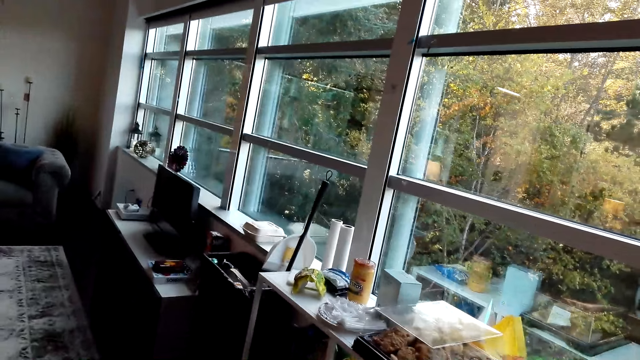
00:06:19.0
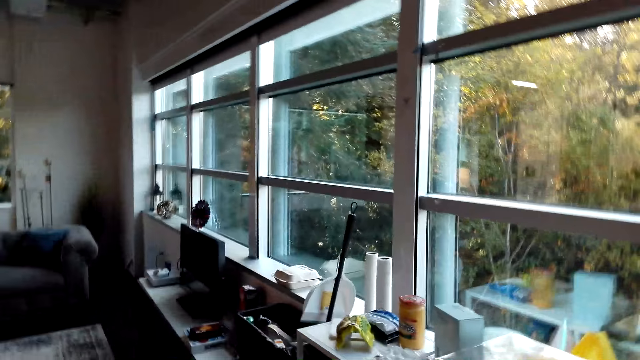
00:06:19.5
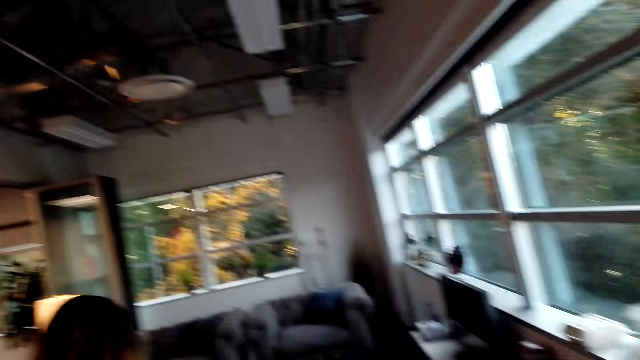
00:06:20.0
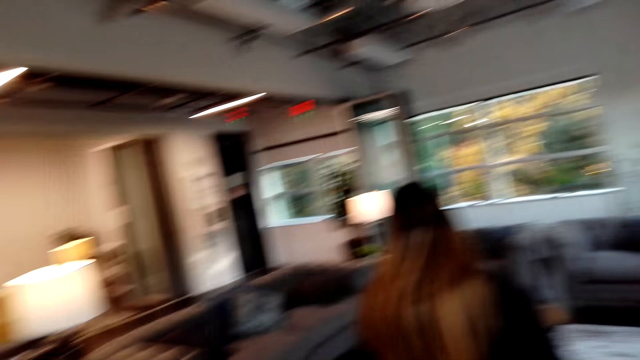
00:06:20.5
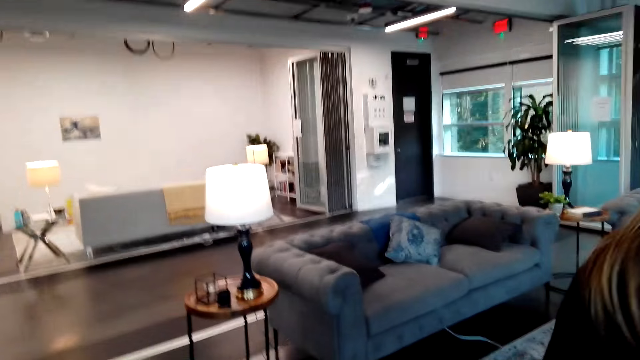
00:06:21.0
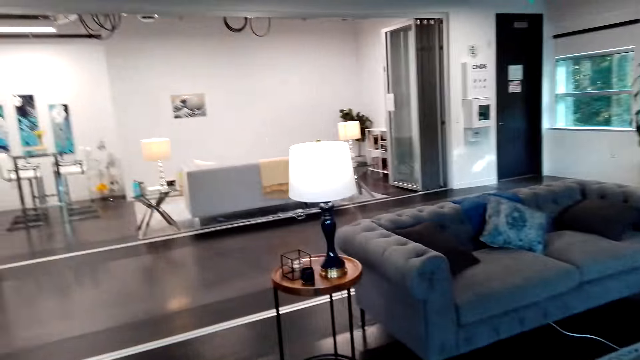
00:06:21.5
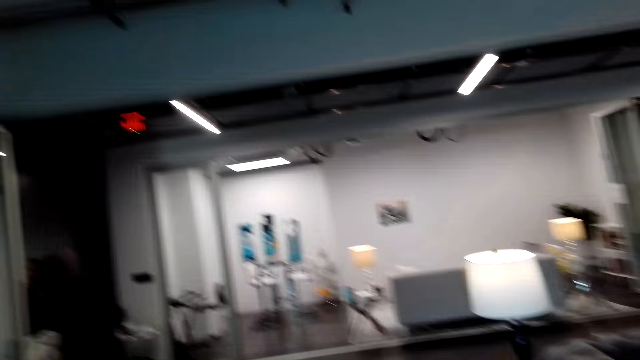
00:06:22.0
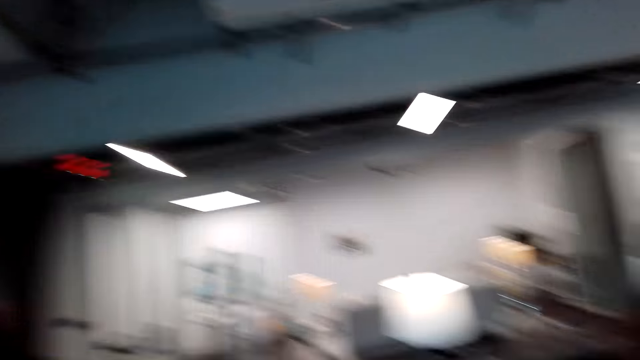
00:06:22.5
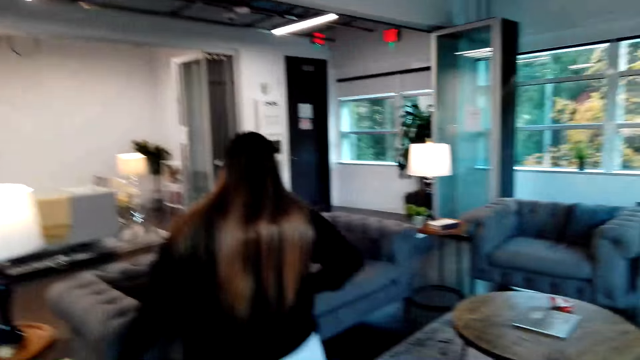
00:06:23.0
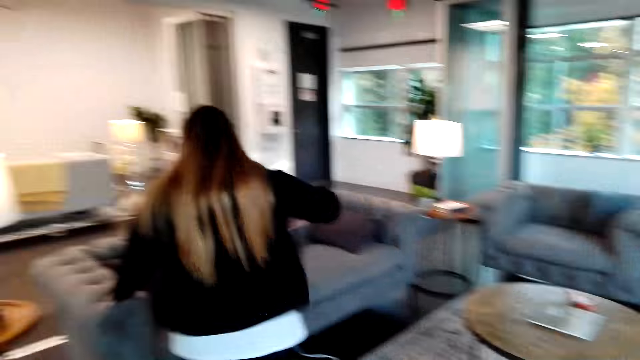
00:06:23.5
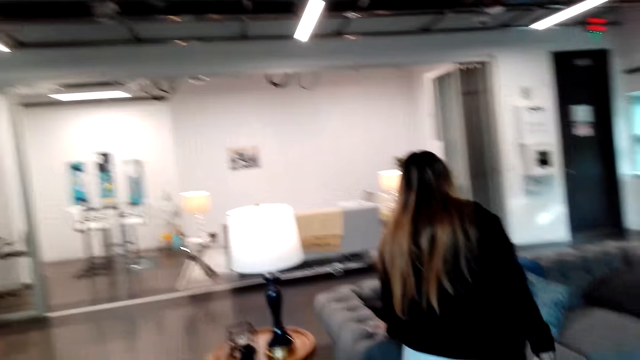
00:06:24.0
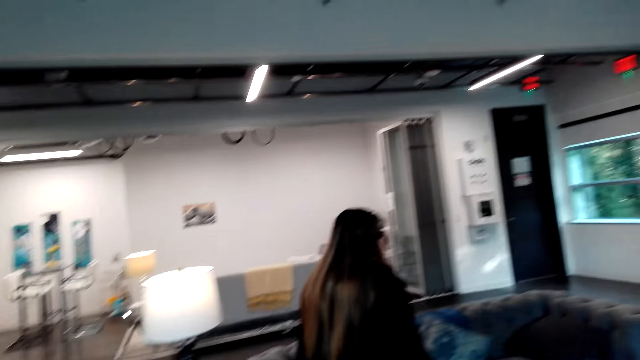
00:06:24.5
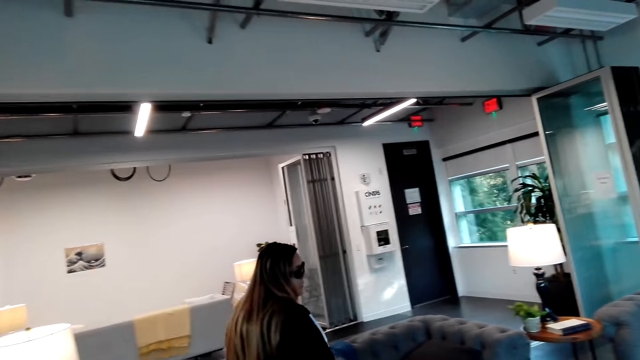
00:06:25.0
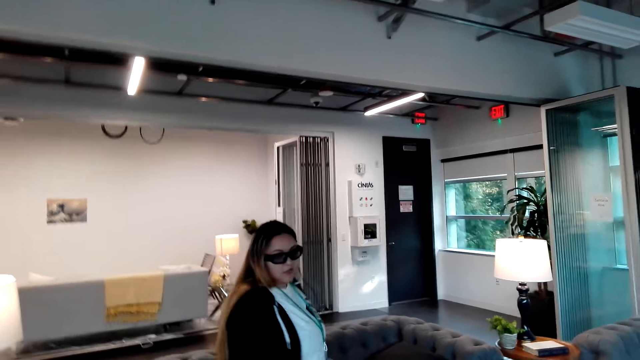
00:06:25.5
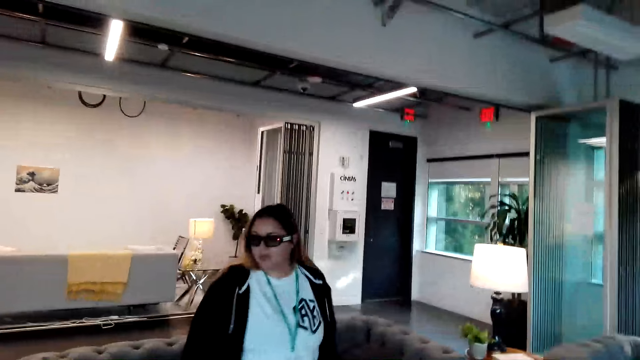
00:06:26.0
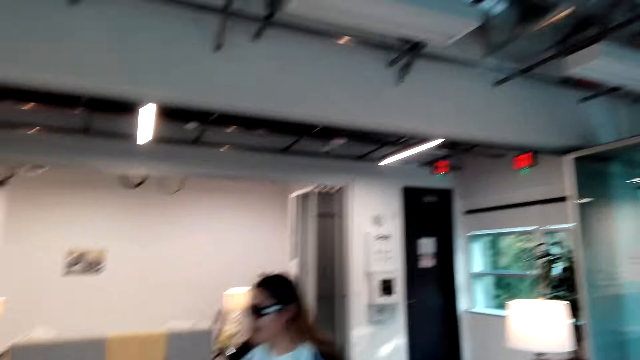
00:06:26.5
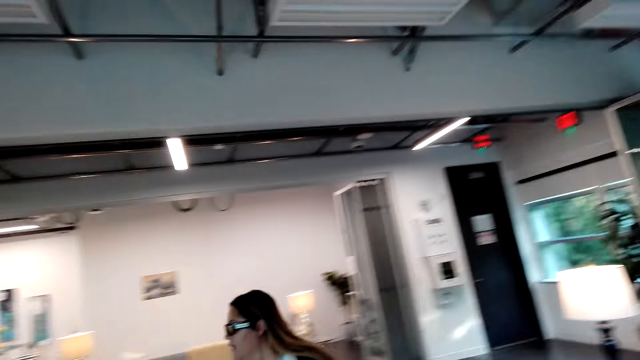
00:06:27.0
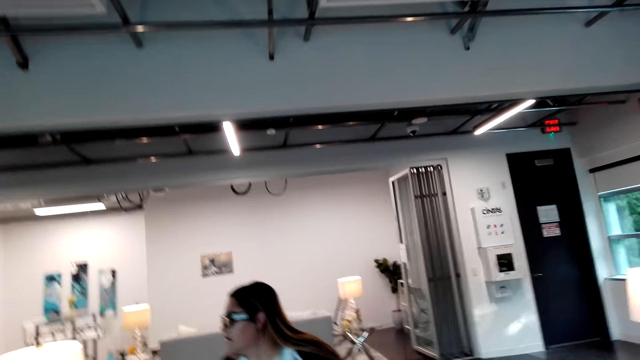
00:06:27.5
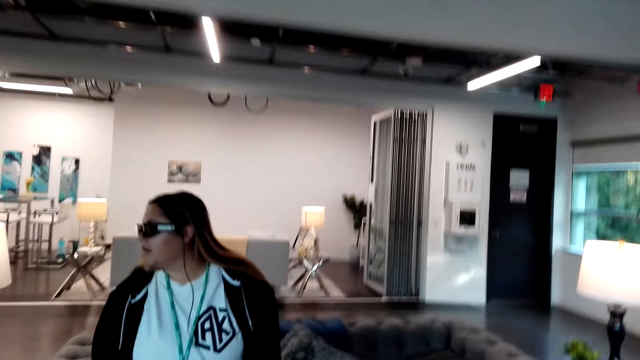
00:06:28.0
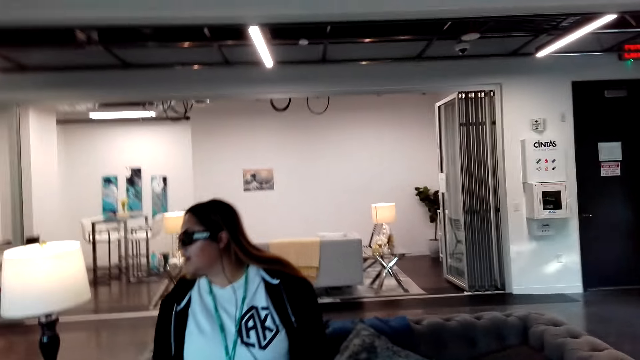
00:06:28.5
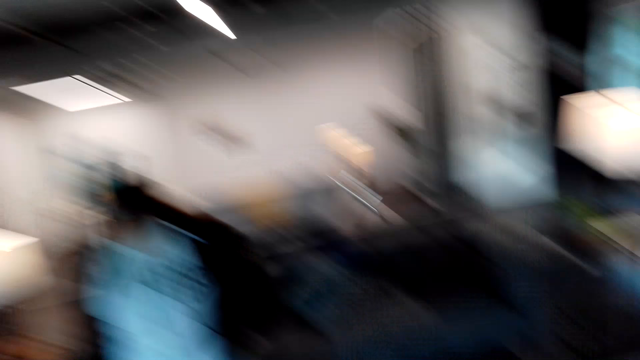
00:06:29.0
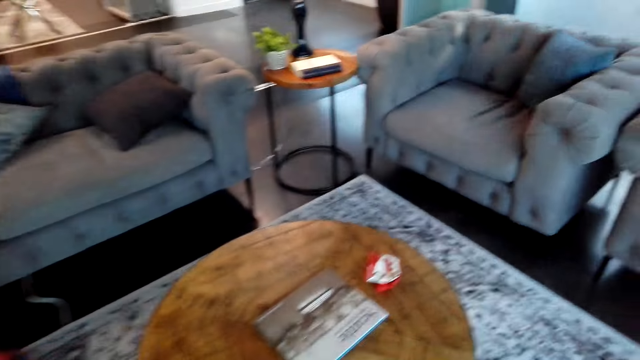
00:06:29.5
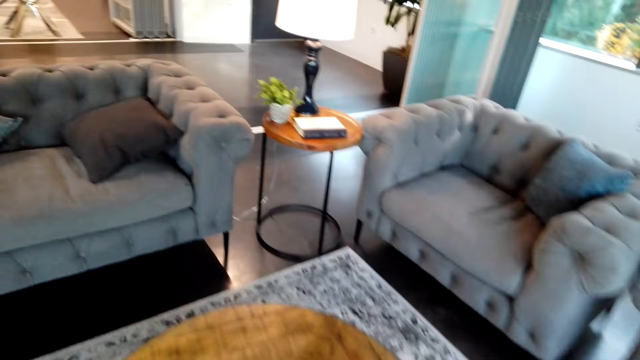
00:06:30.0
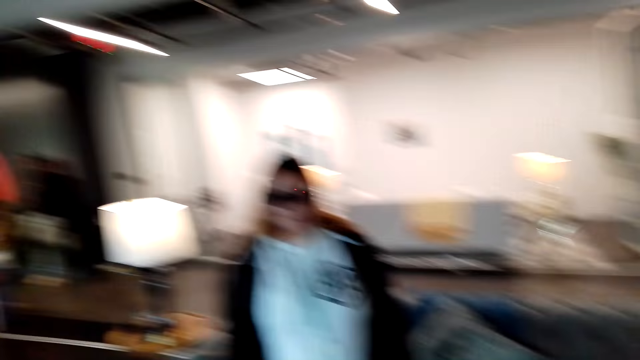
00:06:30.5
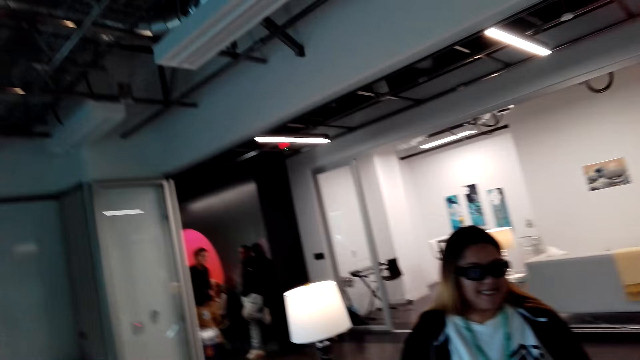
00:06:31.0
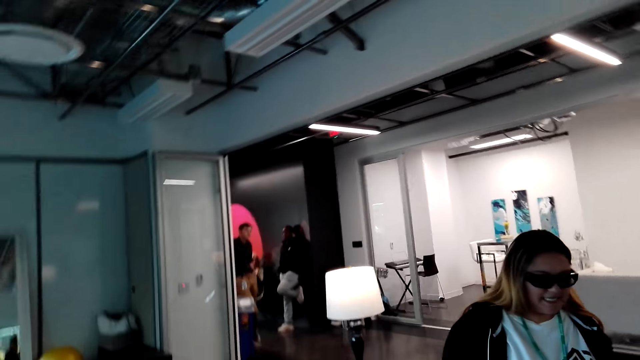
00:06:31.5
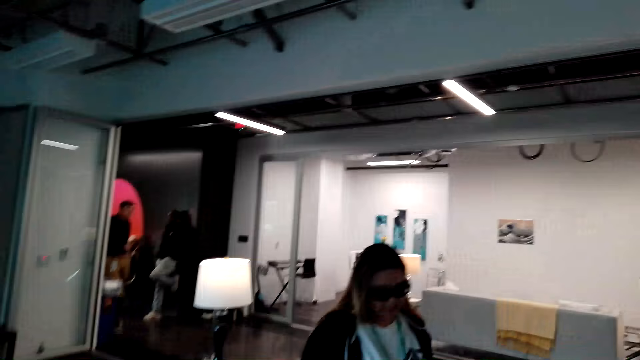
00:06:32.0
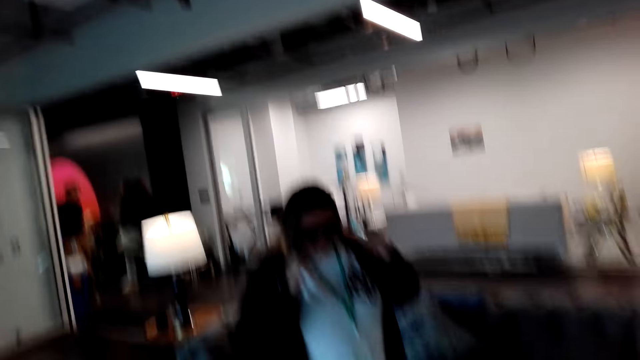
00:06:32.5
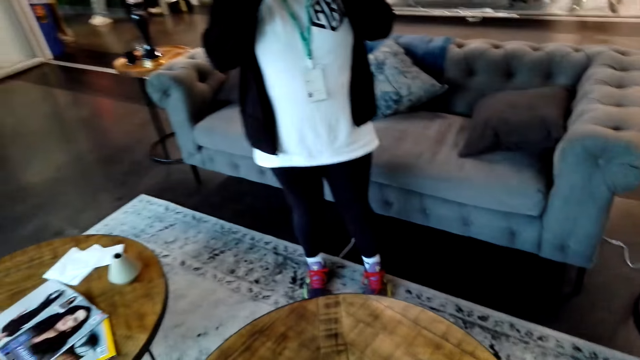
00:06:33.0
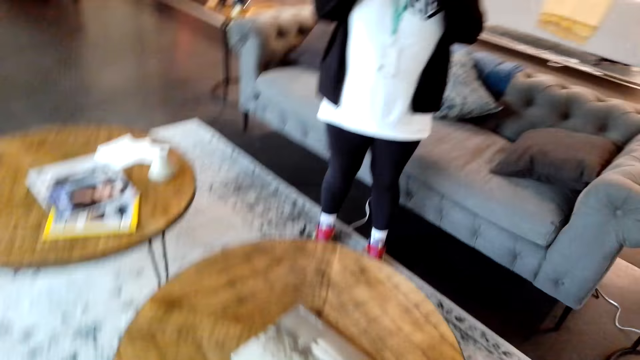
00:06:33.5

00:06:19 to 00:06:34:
The camera wearer walks in the house. A lady talks with the camera wearer. A woman walks in the house. A man talks to the woman. The camera wearer picks up a paper.

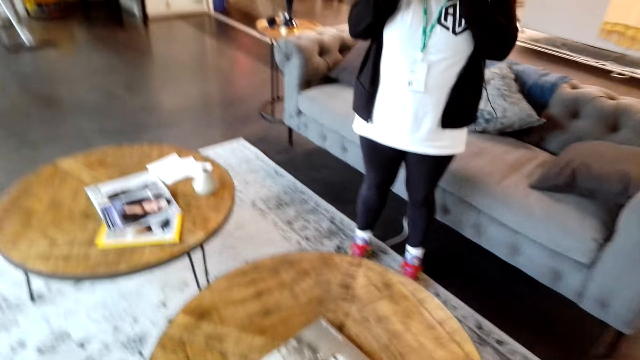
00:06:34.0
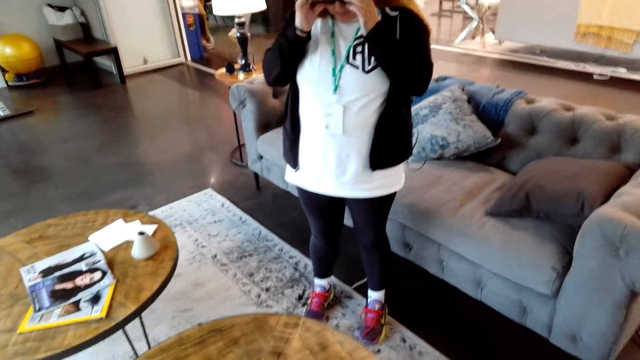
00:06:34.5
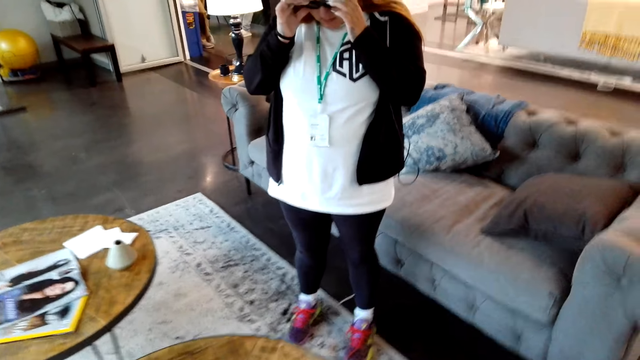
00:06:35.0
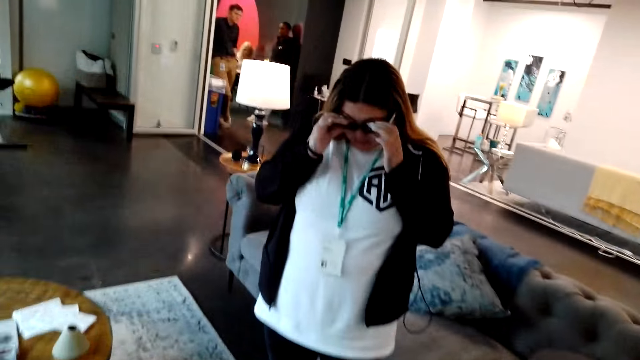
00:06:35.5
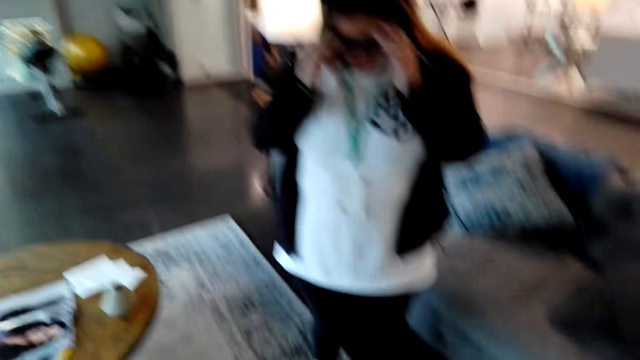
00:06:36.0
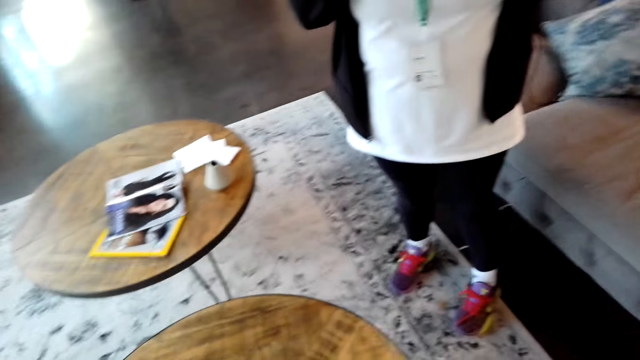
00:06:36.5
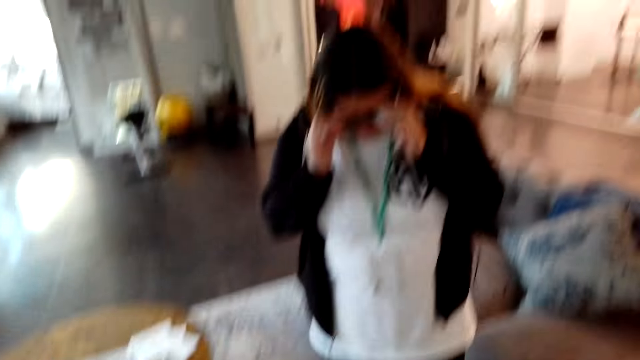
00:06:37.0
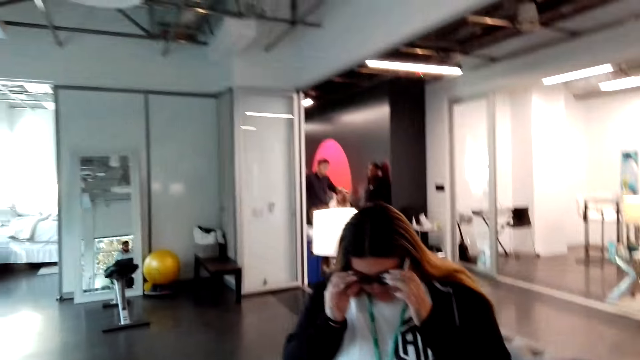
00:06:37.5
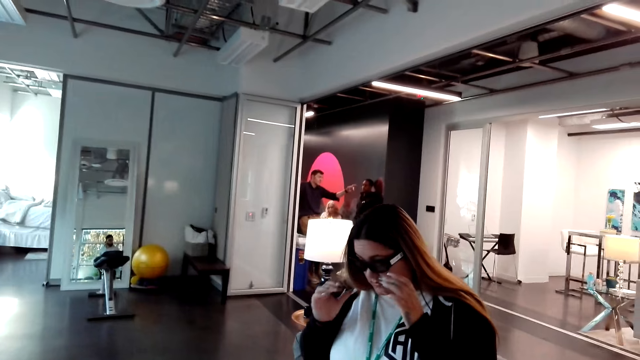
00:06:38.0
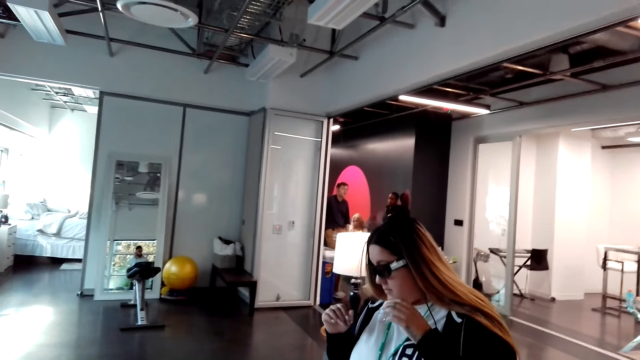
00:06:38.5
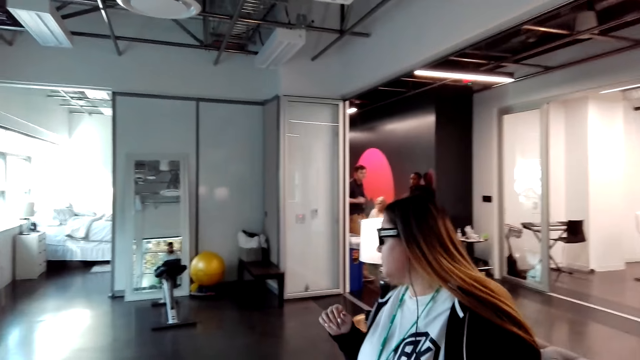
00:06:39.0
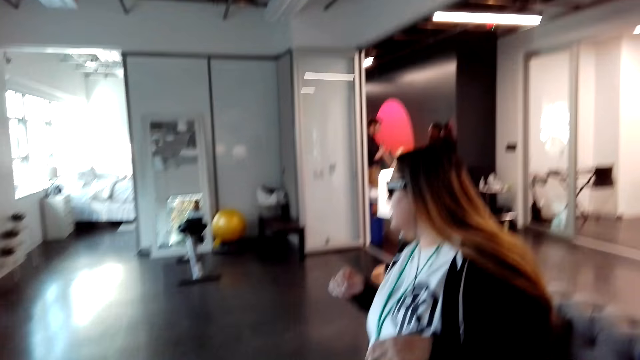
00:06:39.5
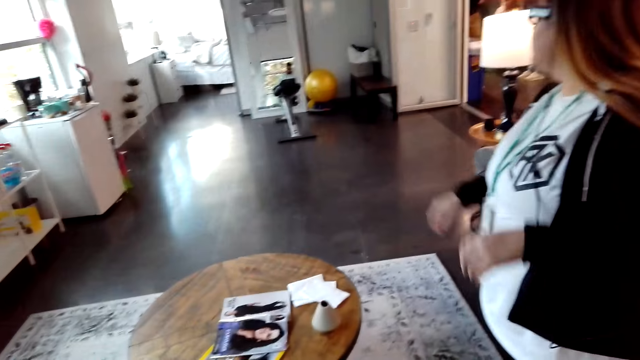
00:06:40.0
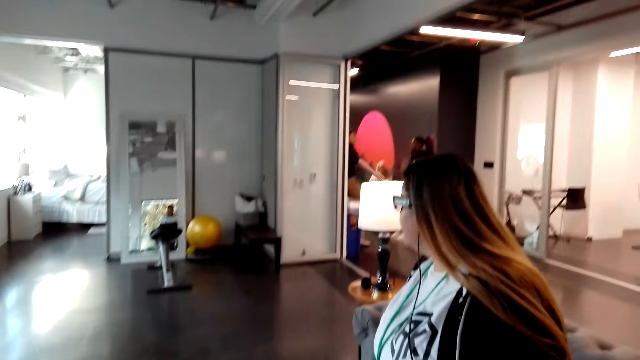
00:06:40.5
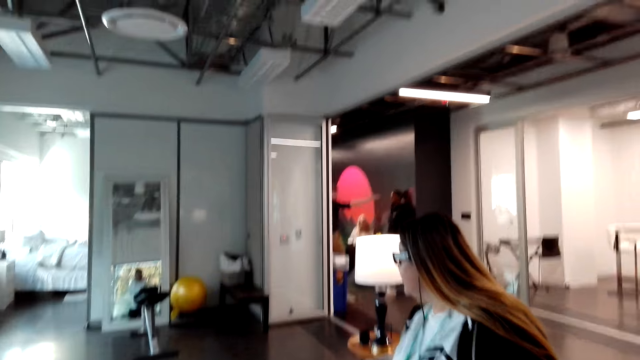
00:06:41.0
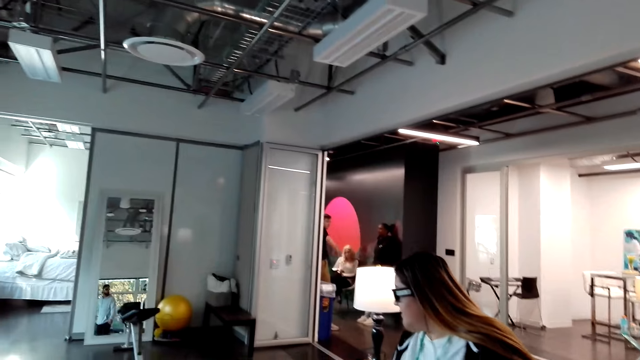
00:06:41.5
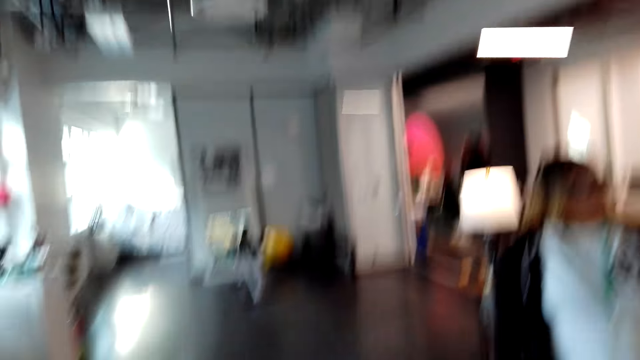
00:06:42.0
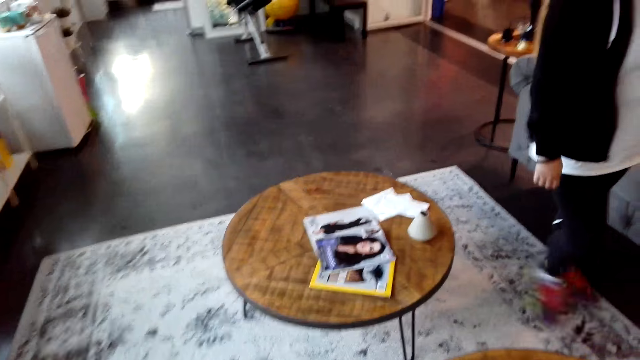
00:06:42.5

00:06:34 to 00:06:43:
The woman holds her shades. The camera wearer talks to the woman. The man talks to the woman.
